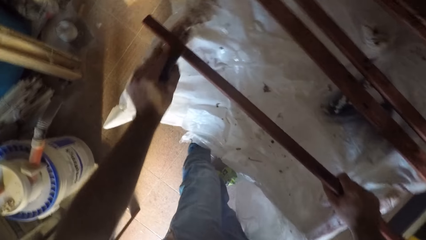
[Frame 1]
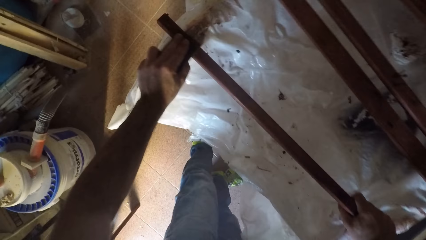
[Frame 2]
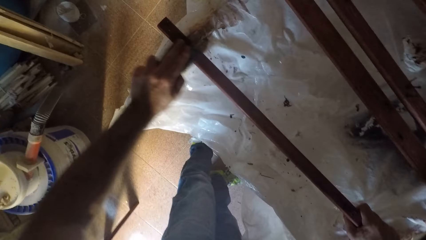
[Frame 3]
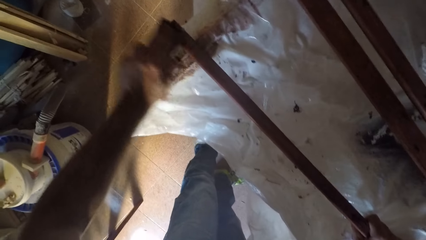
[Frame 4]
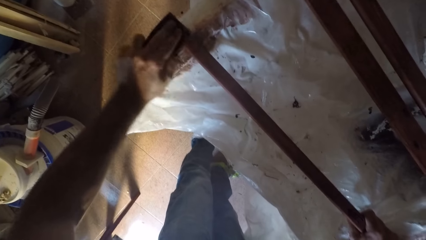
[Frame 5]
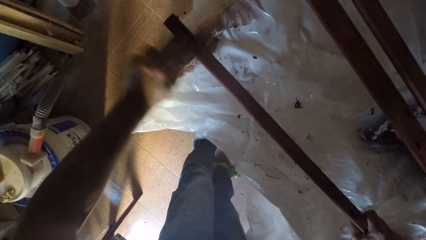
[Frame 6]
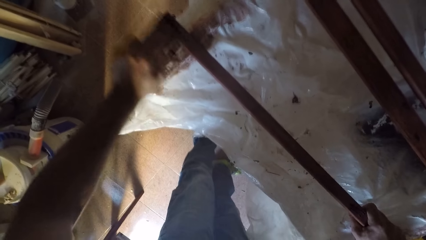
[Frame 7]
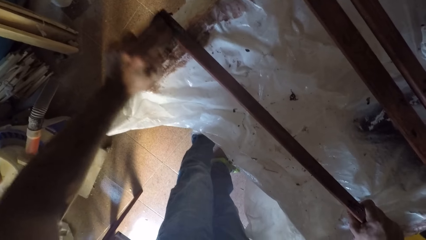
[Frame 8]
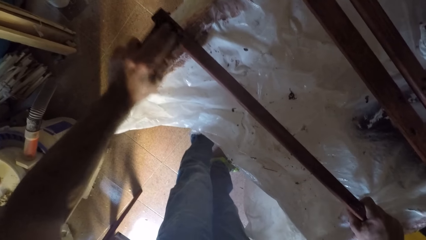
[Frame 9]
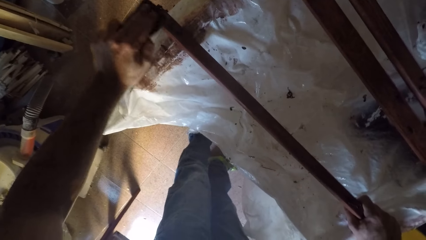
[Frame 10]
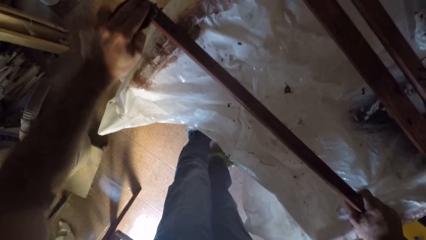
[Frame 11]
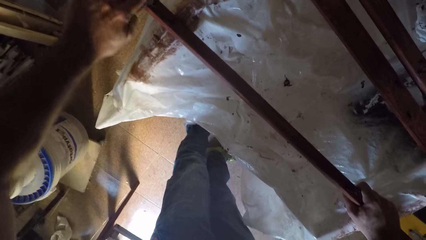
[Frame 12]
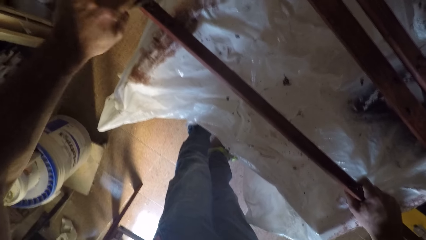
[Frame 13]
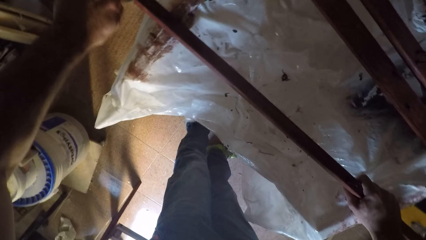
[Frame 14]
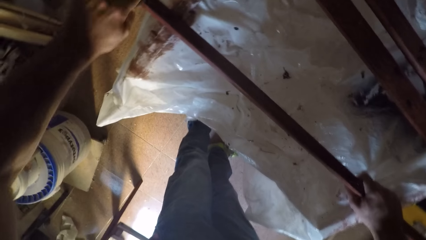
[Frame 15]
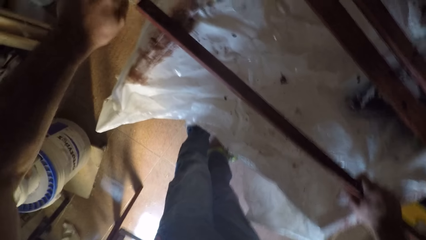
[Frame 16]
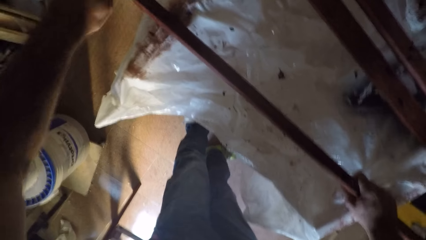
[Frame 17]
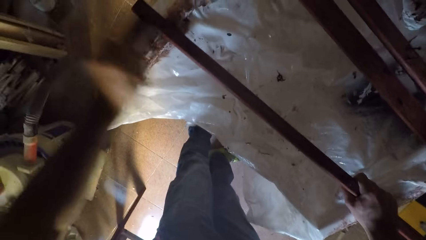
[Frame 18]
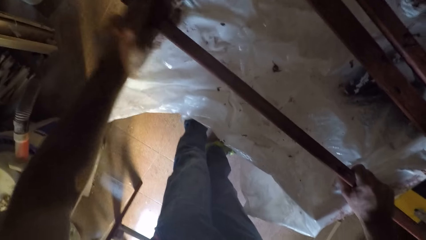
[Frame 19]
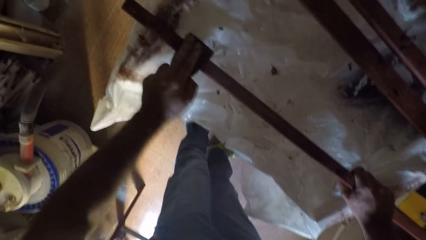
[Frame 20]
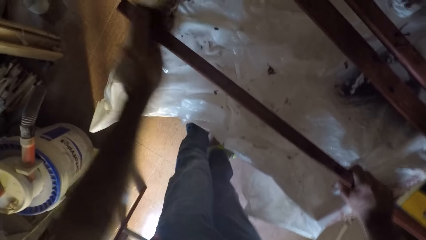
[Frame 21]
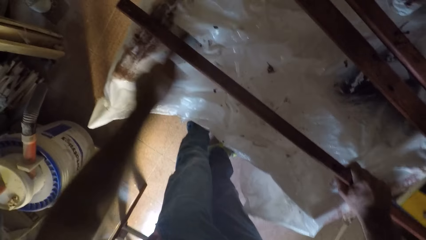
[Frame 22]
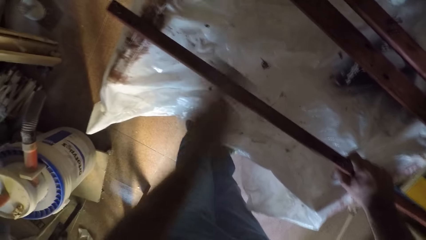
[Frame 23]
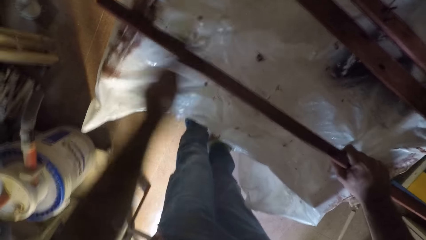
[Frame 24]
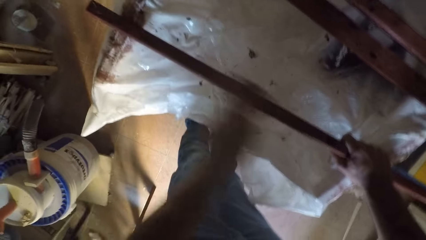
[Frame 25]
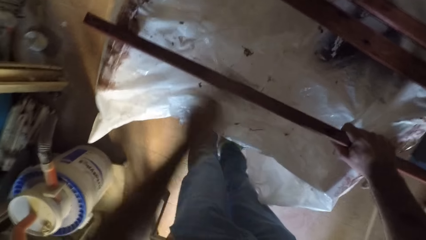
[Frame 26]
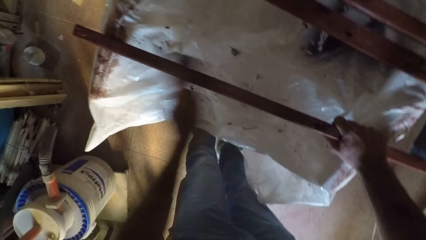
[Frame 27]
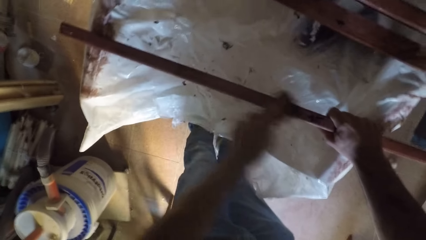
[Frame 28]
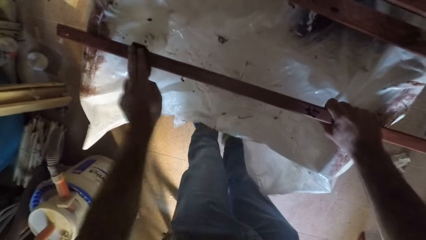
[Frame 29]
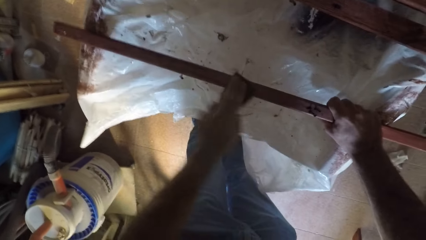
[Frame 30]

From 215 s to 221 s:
The camera wearer puts the piece of wood on the stand. He smooths the piece of wood with sandpaper. He wipes the seventh wood plank with the abrasive sheet in his left hand.

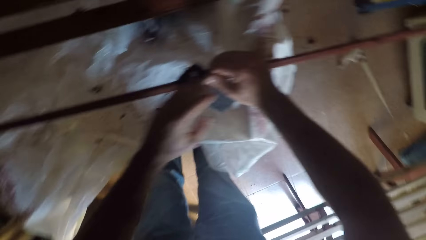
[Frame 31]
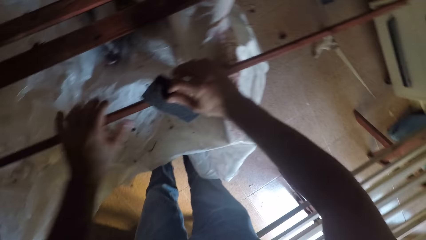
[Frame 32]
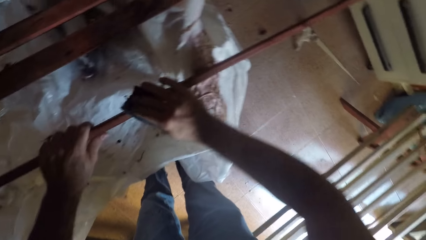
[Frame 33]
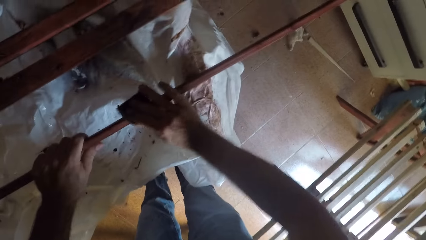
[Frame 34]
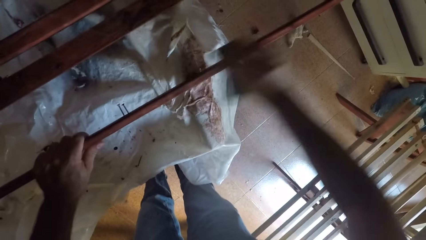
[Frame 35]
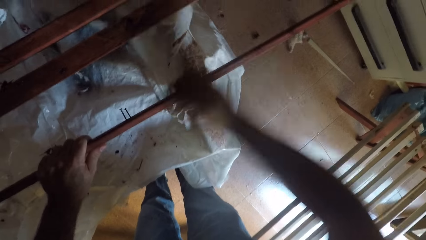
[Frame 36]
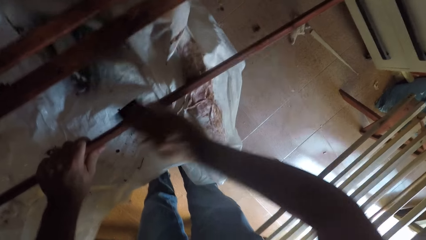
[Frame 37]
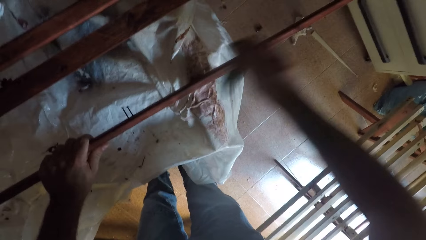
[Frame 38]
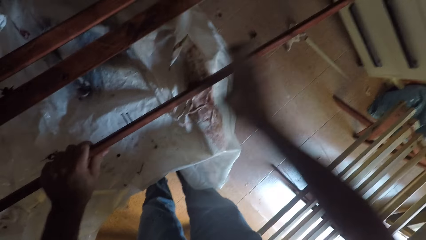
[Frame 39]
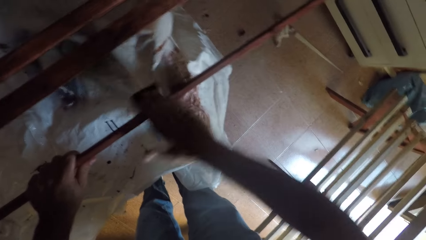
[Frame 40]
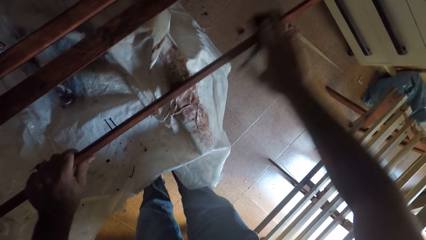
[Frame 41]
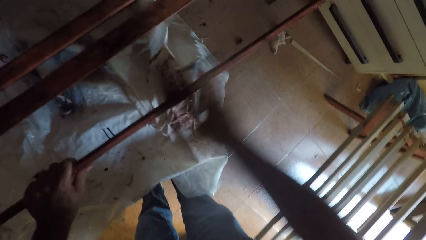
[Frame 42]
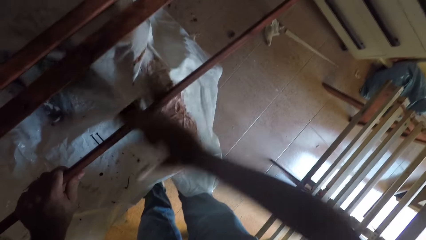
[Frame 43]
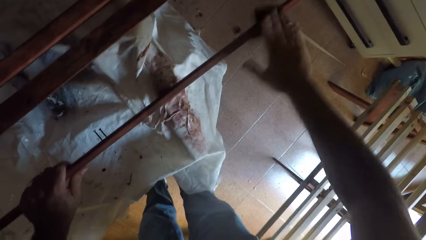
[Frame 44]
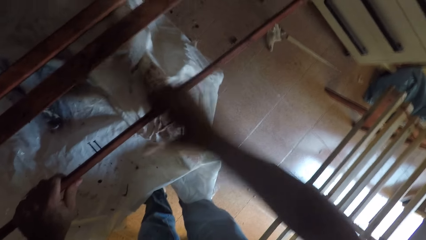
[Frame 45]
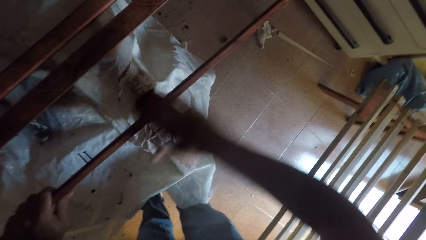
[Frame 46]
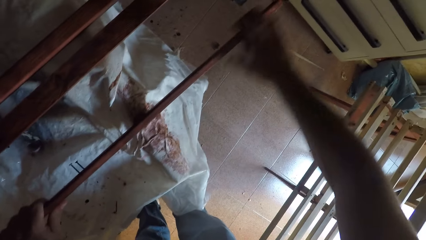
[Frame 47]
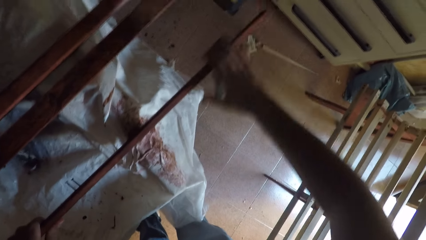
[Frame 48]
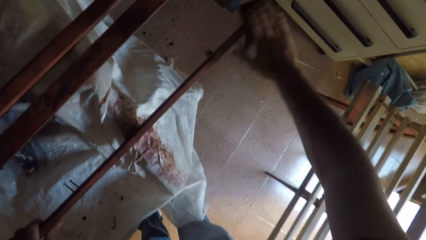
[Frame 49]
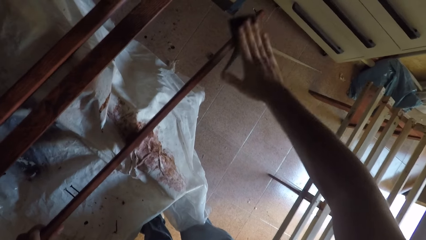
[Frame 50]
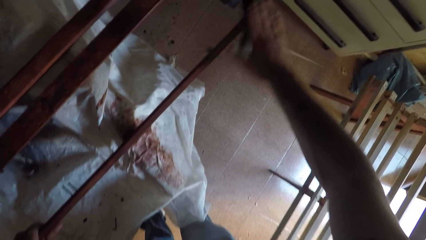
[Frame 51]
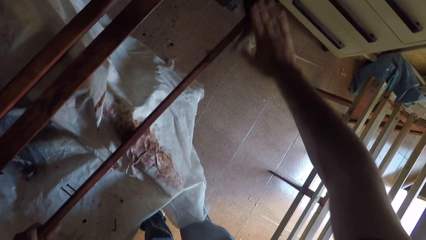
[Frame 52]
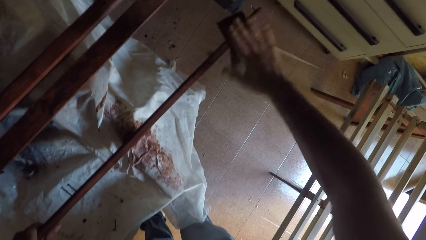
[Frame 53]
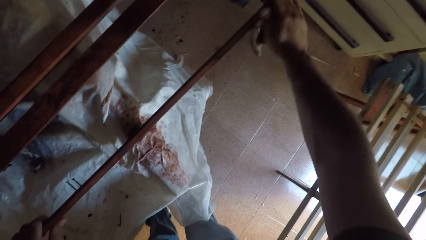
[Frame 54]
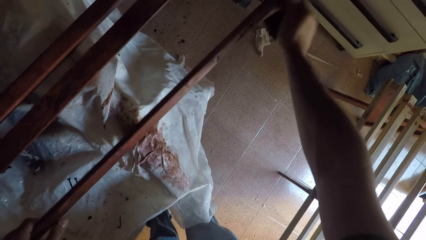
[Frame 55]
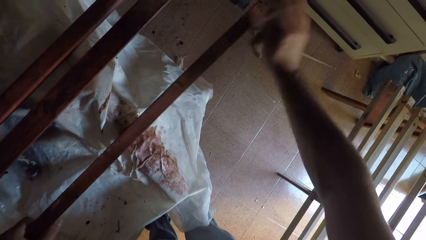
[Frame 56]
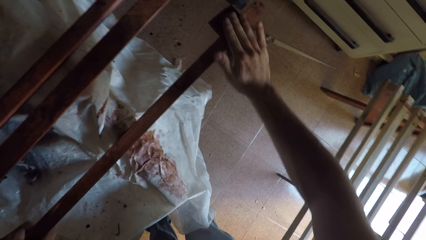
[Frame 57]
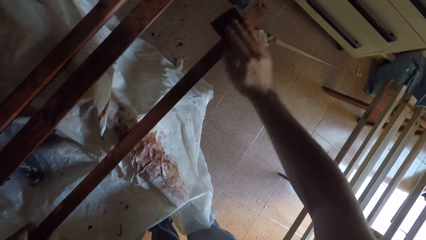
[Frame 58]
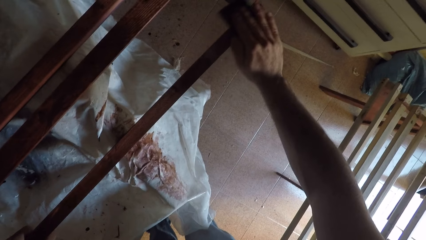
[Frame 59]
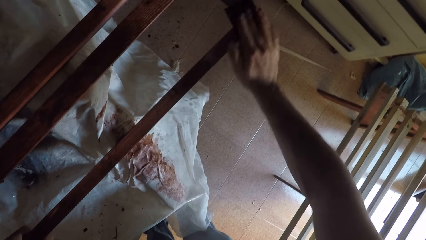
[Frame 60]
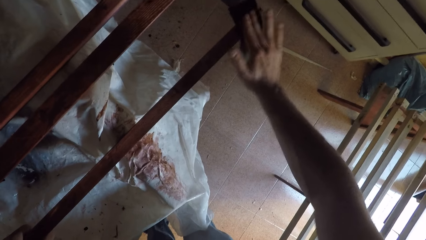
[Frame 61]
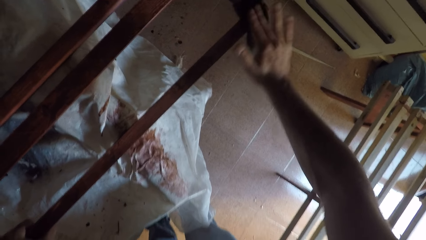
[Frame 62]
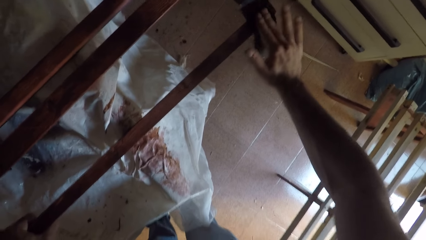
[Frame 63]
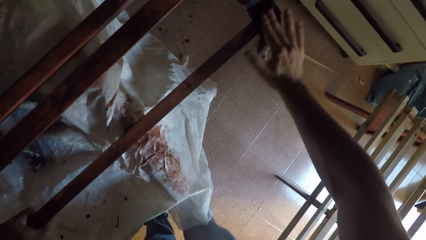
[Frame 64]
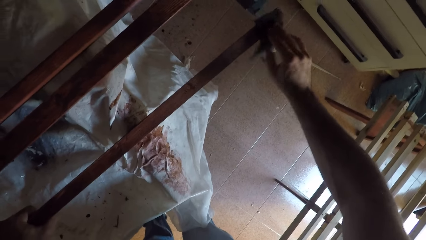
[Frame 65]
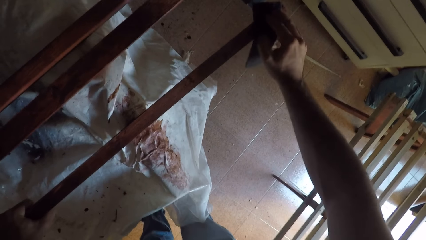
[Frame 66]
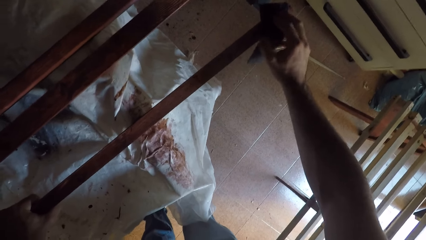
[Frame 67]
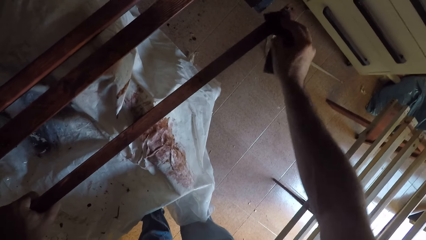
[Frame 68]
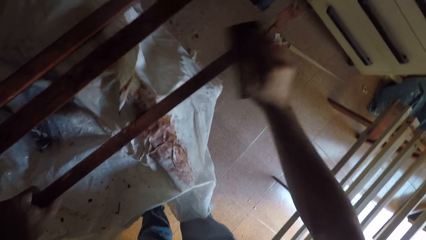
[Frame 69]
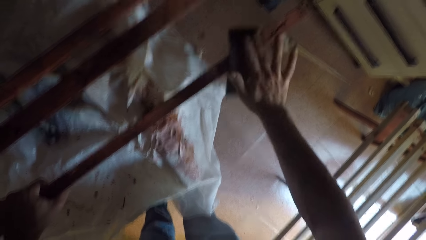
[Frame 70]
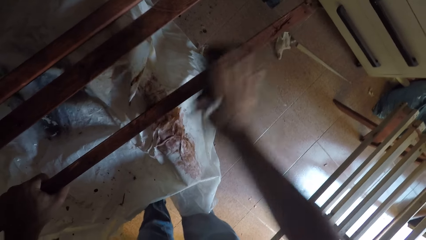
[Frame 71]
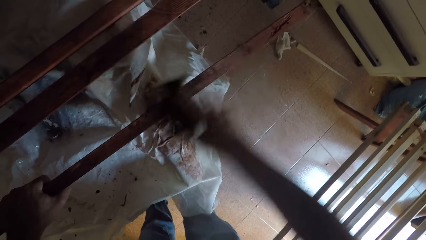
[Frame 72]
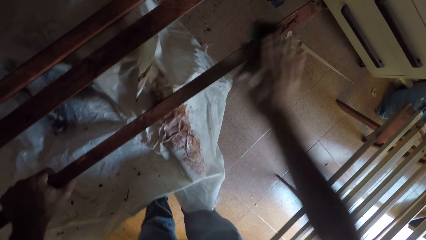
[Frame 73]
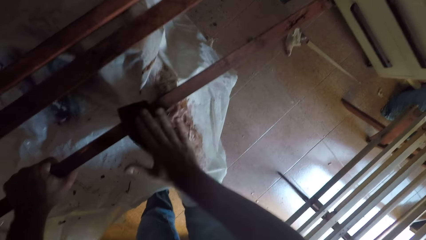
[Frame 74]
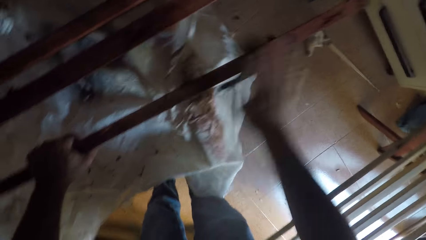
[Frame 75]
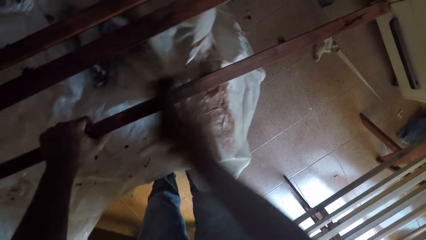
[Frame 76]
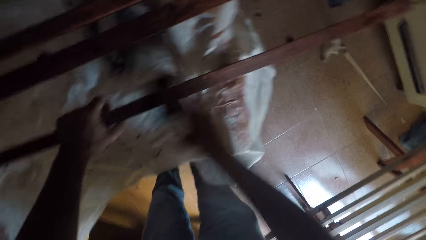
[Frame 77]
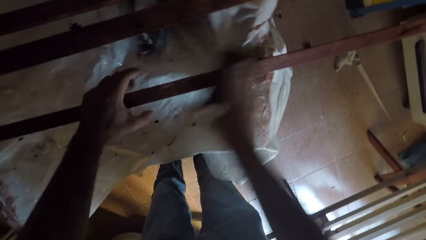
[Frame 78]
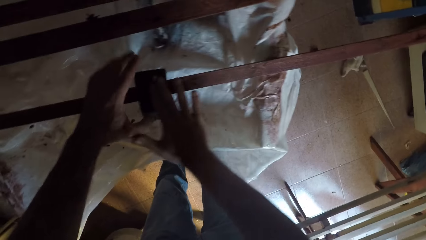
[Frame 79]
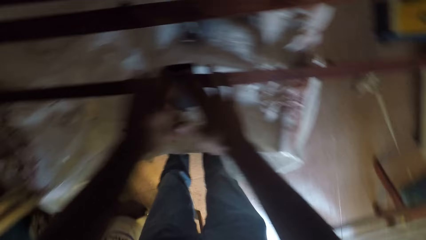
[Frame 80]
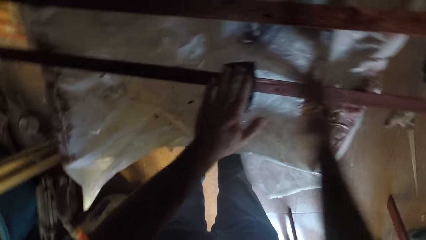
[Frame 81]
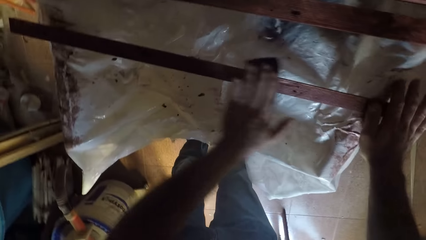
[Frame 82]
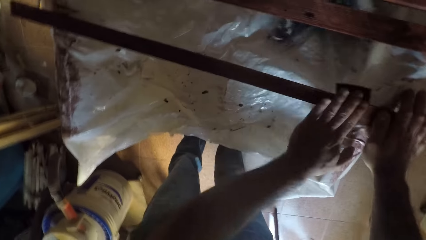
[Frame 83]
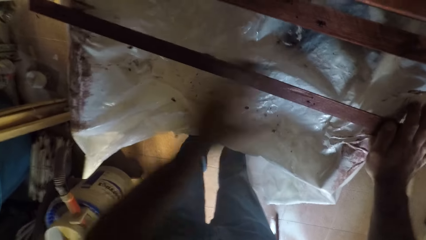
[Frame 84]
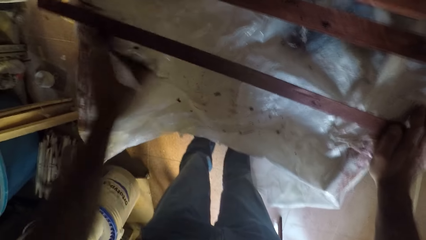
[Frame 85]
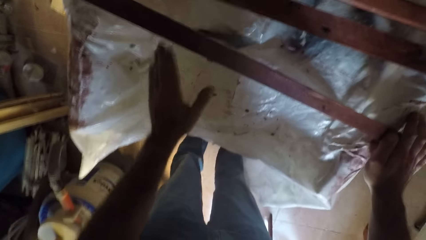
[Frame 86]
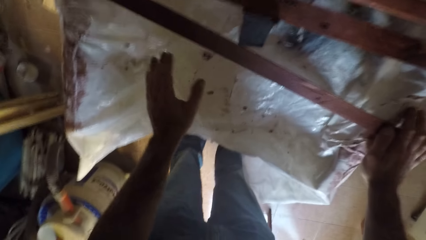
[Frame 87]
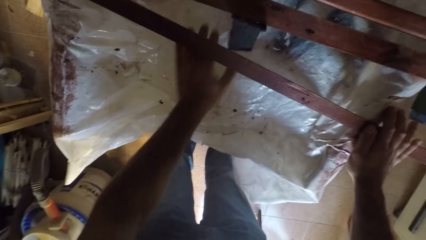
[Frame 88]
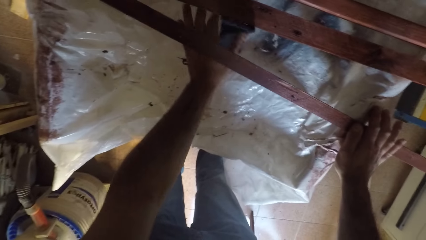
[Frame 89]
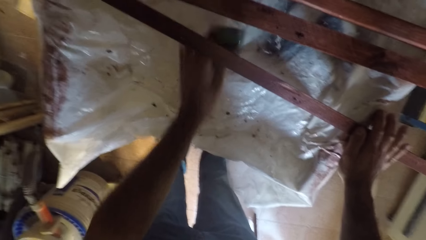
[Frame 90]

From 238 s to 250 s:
The camera wearer holds the sandpaper with his right hand. He moves the abrasive sheet to his right hand. He smooths the piece of wood with the sandpaper. He wipes the seventh wood plank. He turns the piece of wood with his hand. He smooths the piece of wood with the sandpaper. He moves the abrasive sheet to his left hand. He holds the sandpaper with his left hand. He smooths the piece of wood with the sandpaper. He wipes the seventh wood plank. He drops the sandpaper on the polythene sheet.
